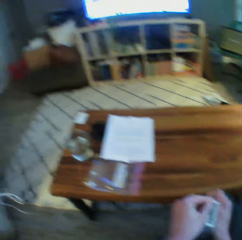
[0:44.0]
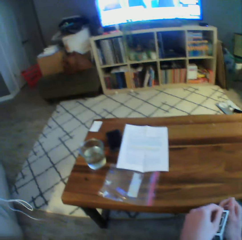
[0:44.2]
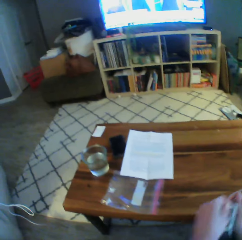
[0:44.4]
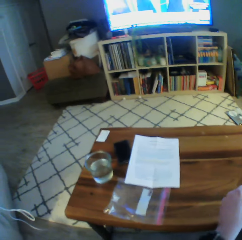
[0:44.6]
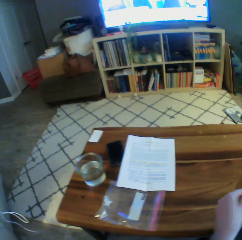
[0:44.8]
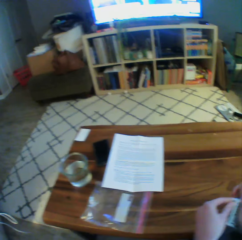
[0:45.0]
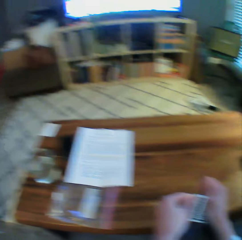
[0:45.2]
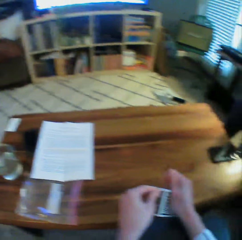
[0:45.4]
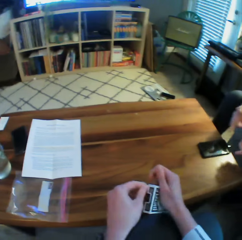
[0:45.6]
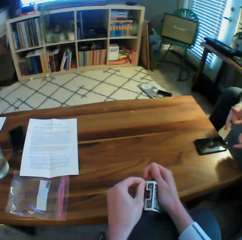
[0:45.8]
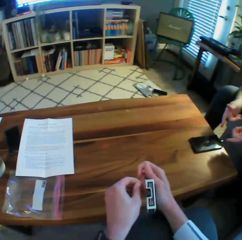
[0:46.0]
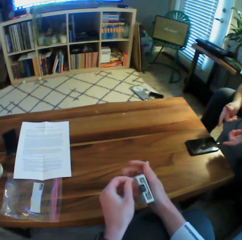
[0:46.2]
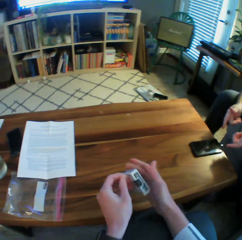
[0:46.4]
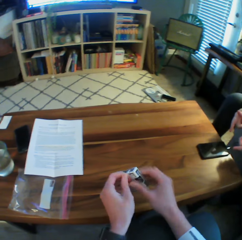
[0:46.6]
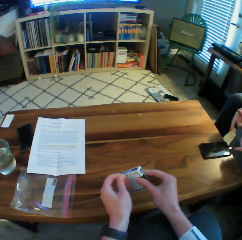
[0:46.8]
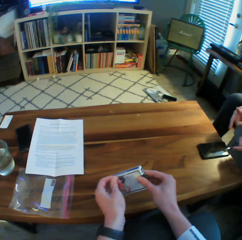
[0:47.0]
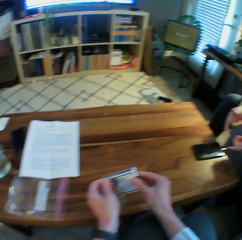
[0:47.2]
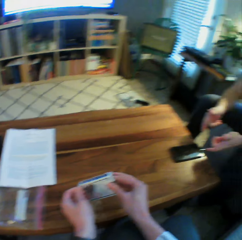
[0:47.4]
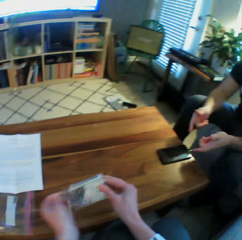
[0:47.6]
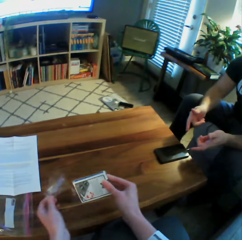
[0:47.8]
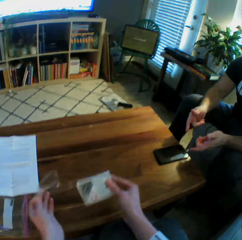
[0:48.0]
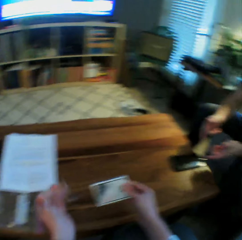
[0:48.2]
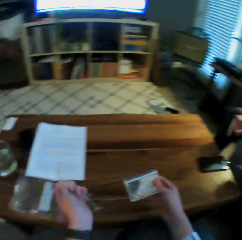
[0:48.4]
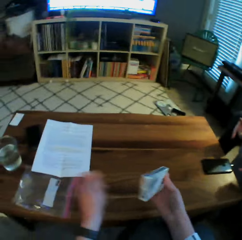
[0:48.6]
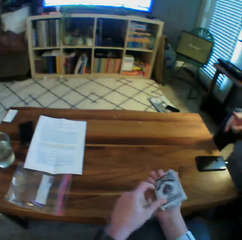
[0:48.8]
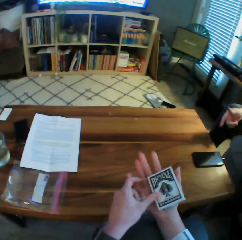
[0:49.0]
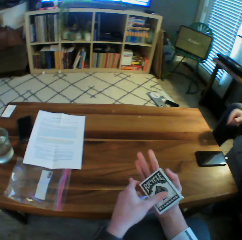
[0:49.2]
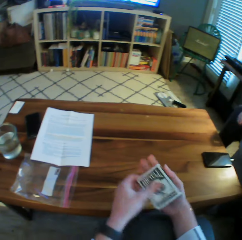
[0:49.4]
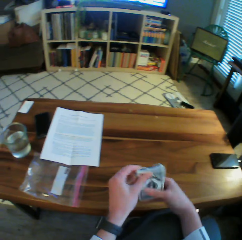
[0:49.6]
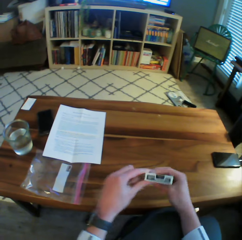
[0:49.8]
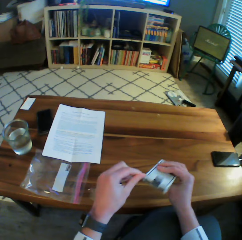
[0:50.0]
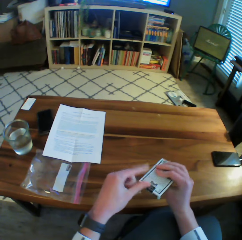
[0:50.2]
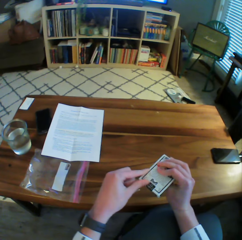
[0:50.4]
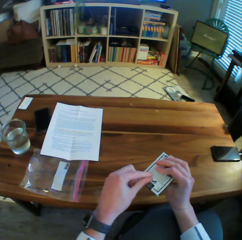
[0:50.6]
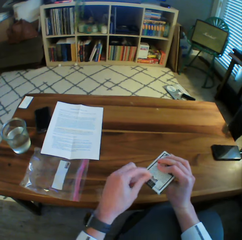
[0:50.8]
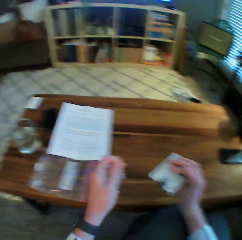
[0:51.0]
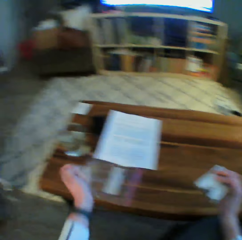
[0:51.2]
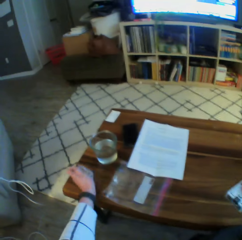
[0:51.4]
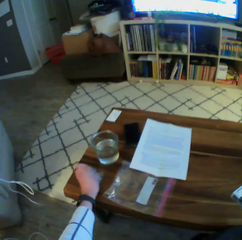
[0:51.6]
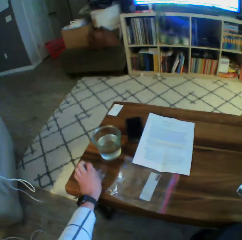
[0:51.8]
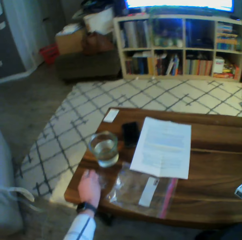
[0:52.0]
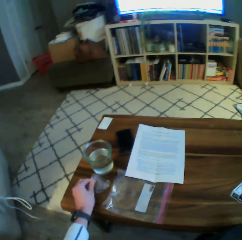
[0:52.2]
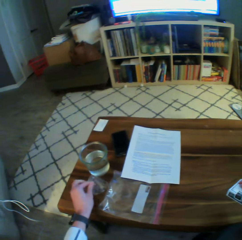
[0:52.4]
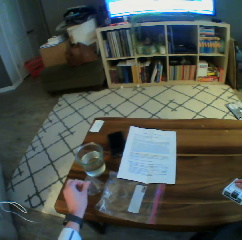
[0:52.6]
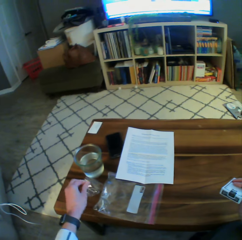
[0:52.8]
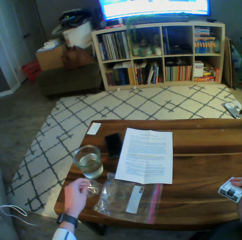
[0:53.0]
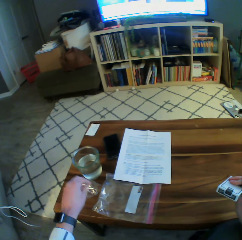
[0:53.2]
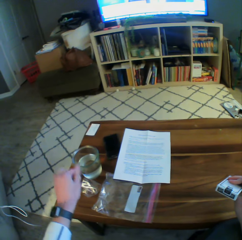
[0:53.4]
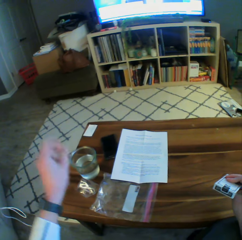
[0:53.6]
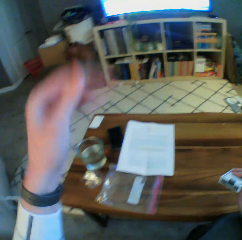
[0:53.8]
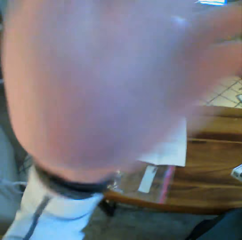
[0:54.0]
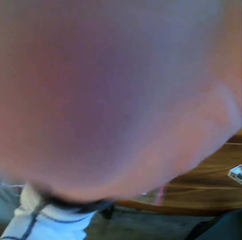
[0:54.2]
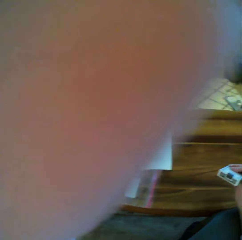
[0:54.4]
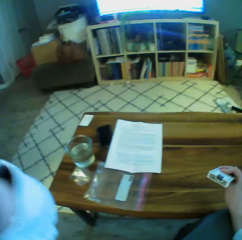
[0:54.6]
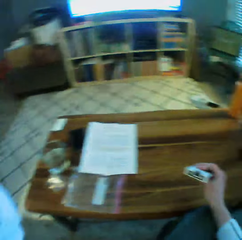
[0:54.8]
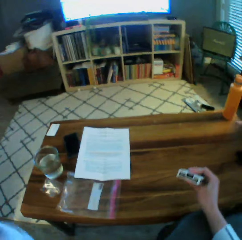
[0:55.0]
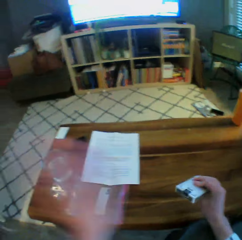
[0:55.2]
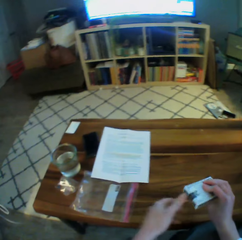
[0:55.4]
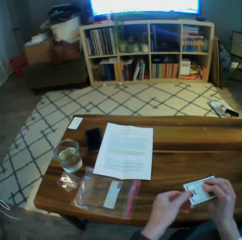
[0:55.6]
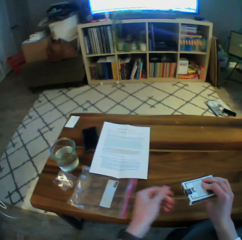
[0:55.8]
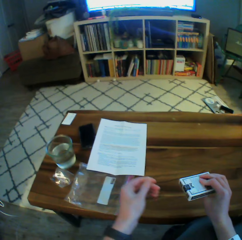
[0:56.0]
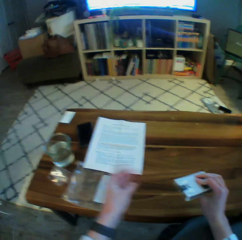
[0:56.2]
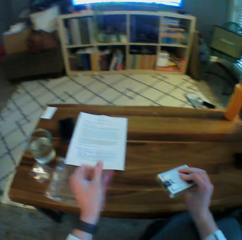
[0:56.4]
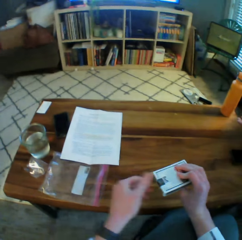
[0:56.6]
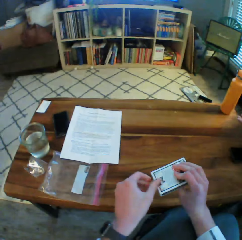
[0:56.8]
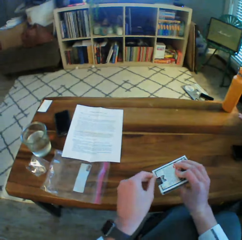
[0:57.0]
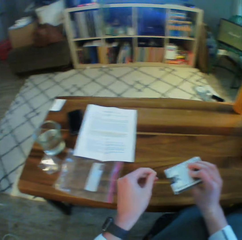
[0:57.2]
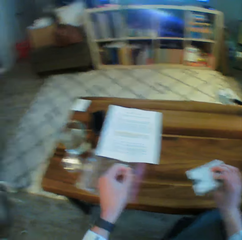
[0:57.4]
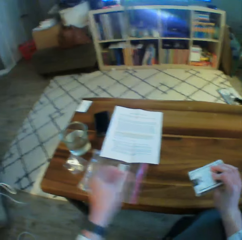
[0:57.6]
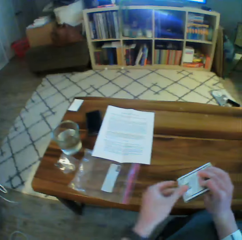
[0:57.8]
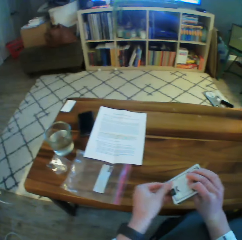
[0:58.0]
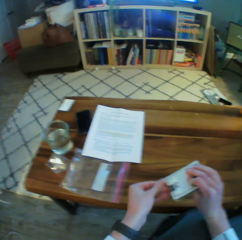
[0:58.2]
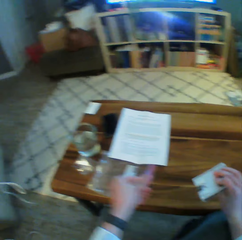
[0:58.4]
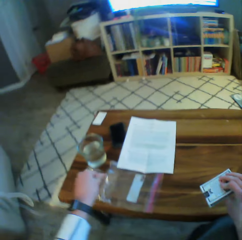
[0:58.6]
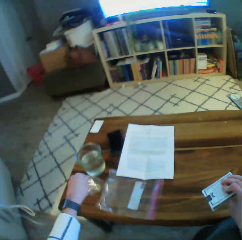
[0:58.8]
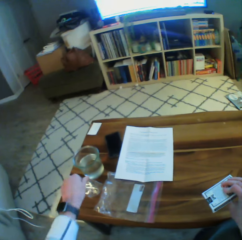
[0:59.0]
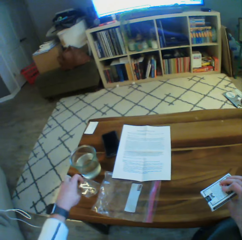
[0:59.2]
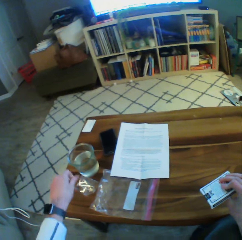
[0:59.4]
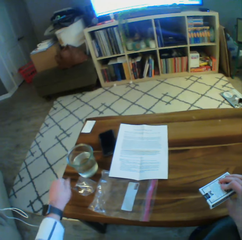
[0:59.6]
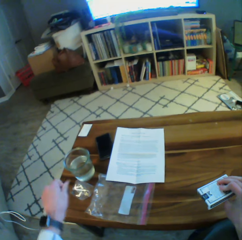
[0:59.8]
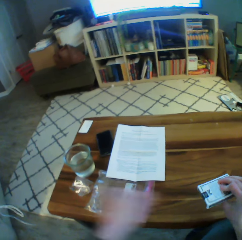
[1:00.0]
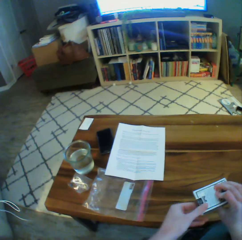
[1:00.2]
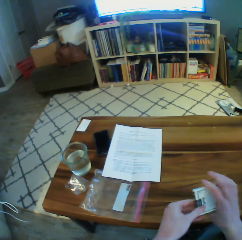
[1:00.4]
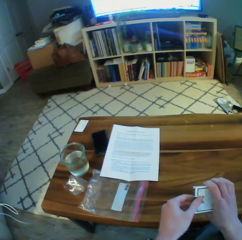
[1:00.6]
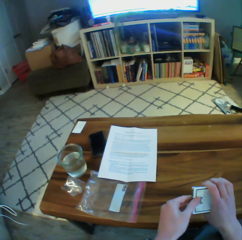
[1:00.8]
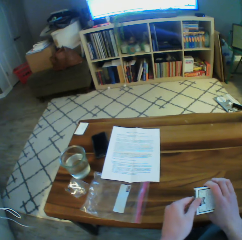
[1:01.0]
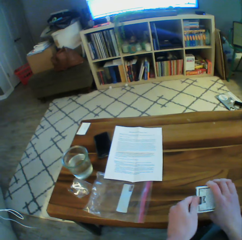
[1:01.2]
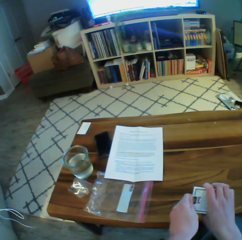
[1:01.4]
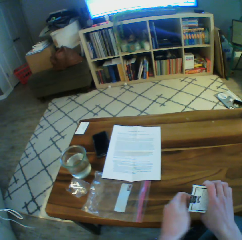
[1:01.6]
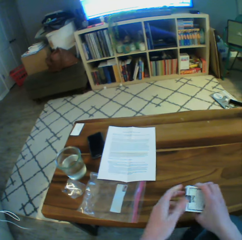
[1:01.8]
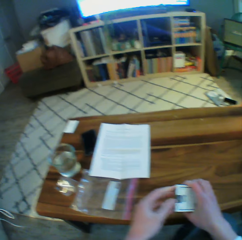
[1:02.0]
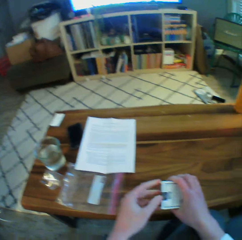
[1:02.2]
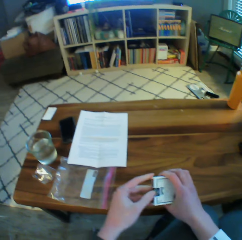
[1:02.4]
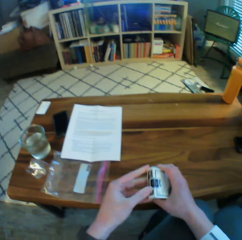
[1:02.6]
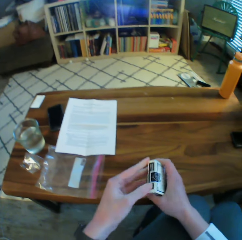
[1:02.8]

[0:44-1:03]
The camera wearer moves a phone on the table. He removes the card wrapper with his left hand. He drops the wrapper on the table with his left hand. He raises his left hand. He touches his face. He lowers his left hand. He tries to open the packet of play cards.

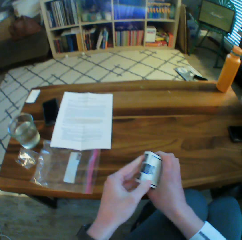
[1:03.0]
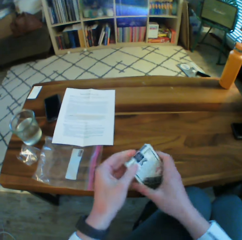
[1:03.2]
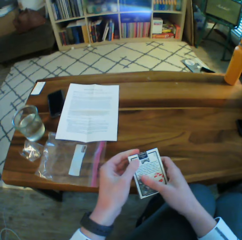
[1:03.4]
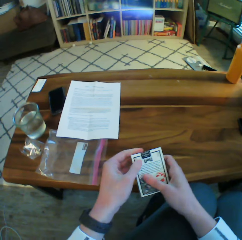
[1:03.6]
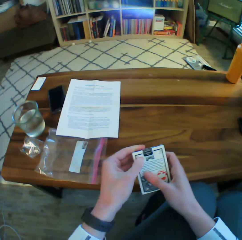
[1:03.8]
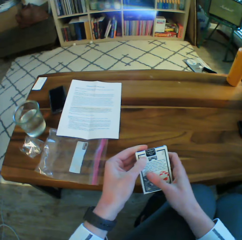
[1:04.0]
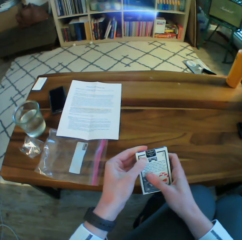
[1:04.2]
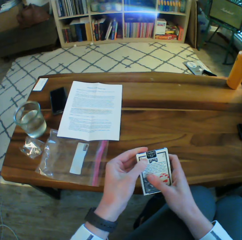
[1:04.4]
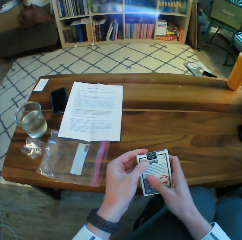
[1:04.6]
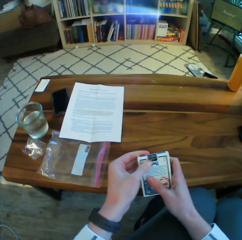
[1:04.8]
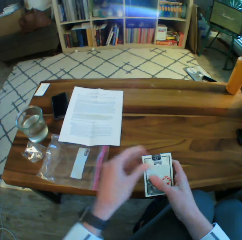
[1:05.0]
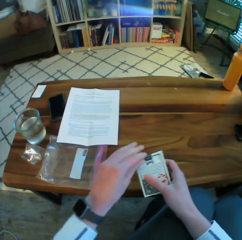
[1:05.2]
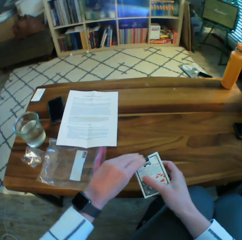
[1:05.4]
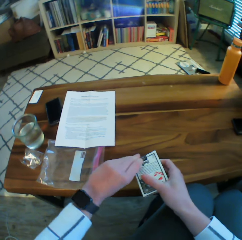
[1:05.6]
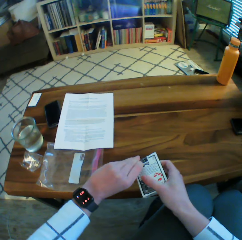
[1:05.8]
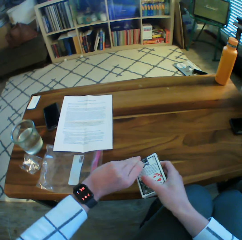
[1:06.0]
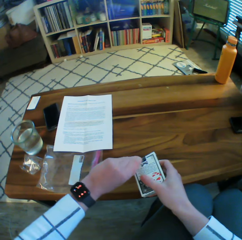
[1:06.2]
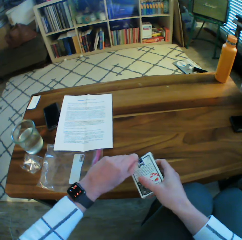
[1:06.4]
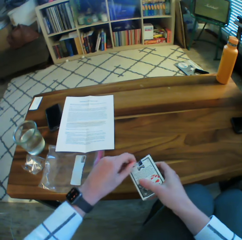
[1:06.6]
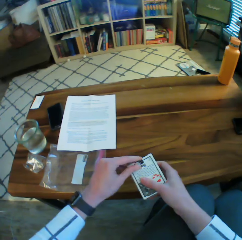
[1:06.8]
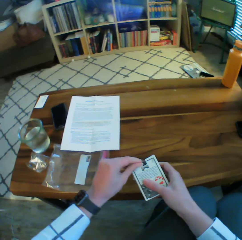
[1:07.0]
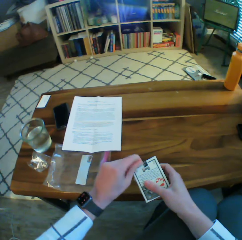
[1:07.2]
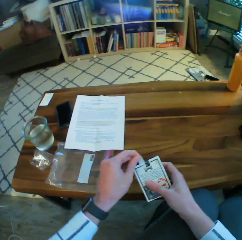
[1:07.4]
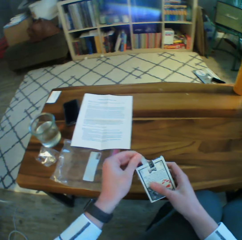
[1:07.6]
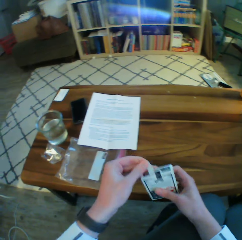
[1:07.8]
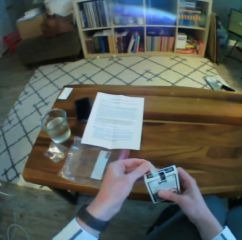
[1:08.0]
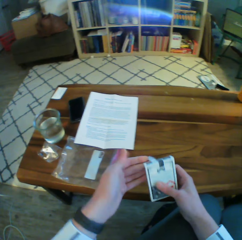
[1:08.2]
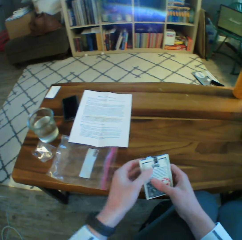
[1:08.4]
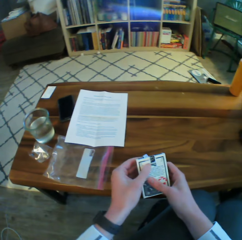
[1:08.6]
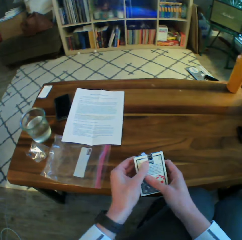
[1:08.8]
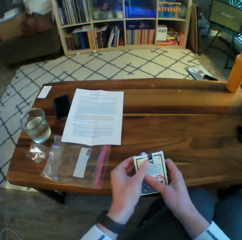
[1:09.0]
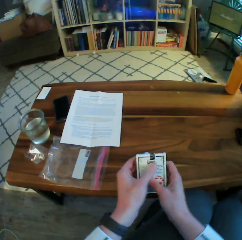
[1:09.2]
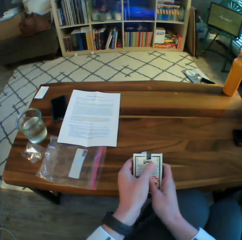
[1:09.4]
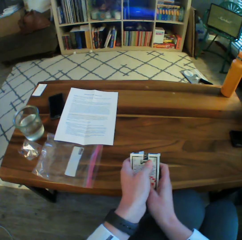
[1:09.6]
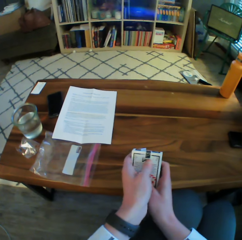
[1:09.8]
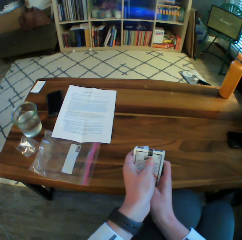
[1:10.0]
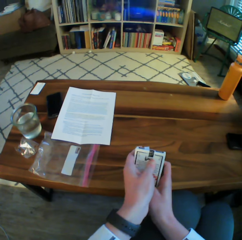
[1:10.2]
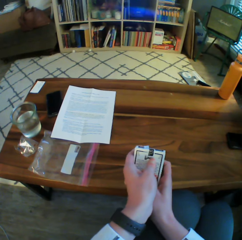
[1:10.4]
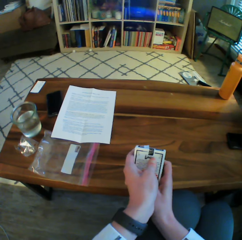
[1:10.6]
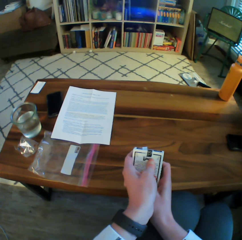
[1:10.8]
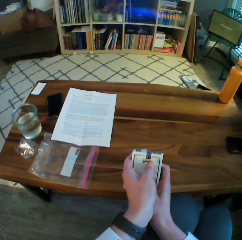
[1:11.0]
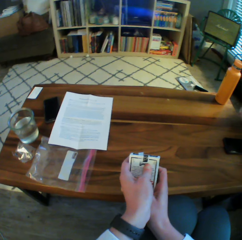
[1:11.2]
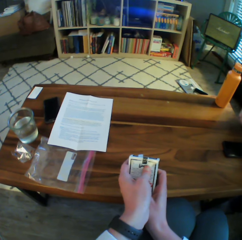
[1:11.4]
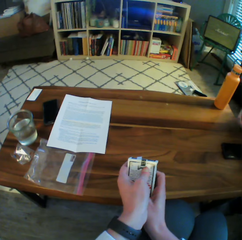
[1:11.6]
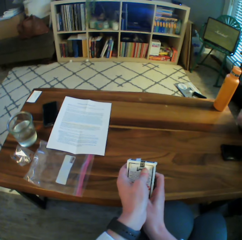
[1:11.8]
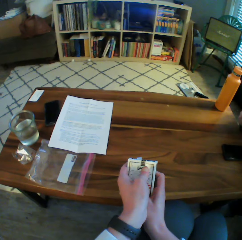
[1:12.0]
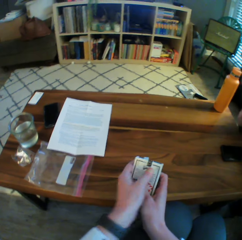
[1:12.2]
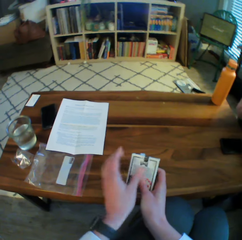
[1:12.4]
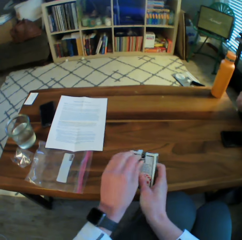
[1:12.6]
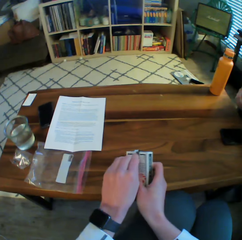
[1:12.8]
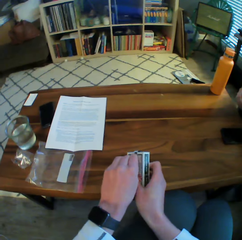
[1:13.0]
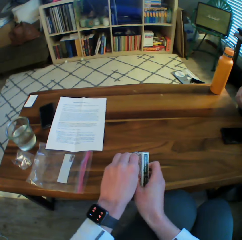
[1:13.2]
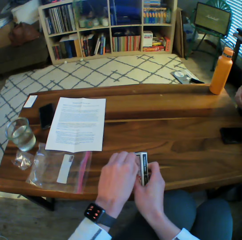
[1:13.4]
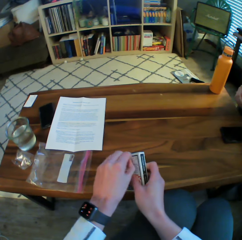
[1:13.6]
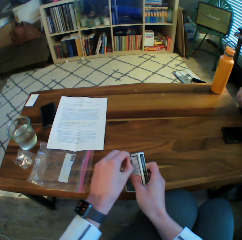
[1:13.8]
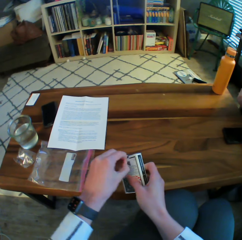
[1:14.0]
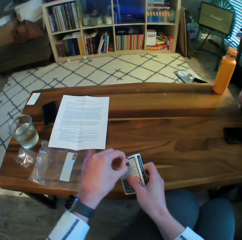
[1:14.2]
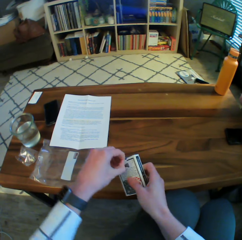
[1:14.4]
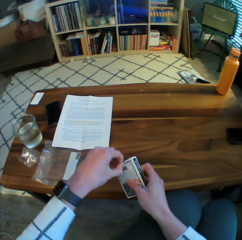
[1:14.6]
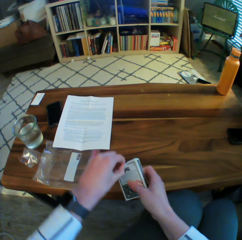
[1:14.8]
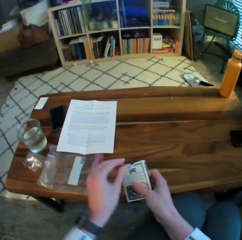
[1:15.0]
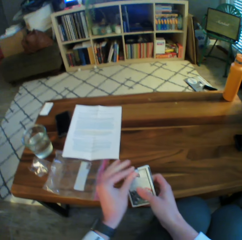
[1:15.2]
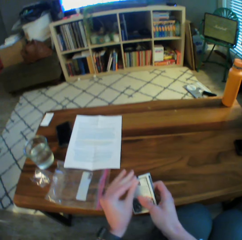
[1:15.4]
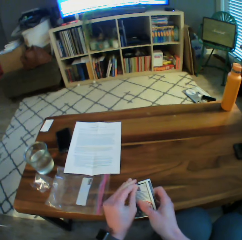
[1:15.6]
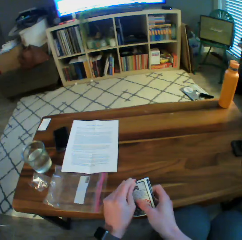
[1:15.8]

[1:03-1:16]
The camera wearer opens the pack of cards with his left hand.
